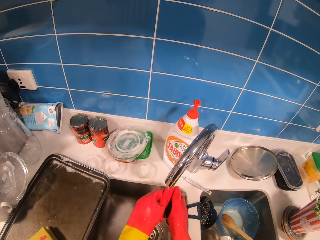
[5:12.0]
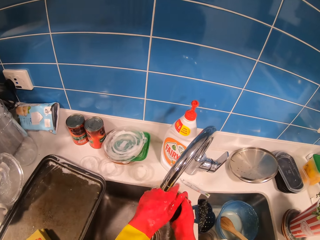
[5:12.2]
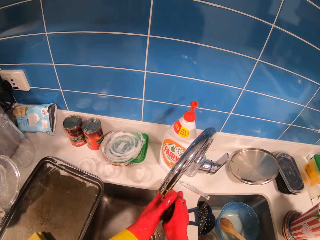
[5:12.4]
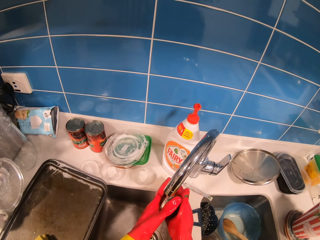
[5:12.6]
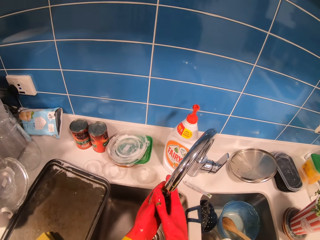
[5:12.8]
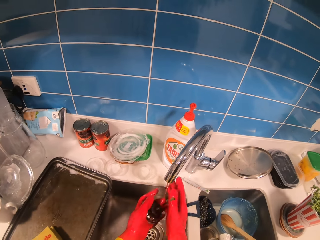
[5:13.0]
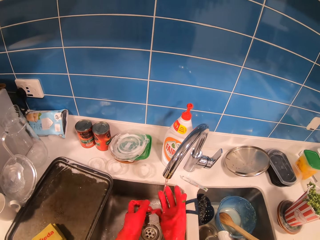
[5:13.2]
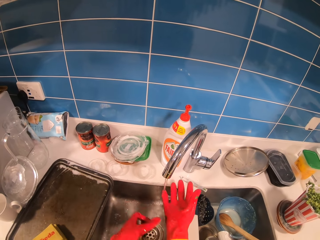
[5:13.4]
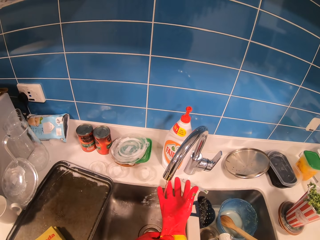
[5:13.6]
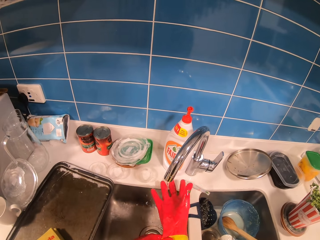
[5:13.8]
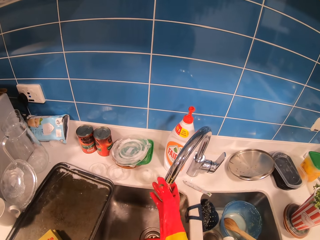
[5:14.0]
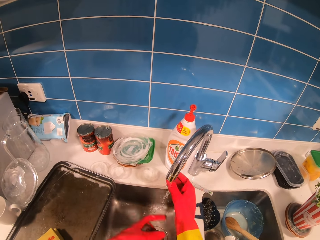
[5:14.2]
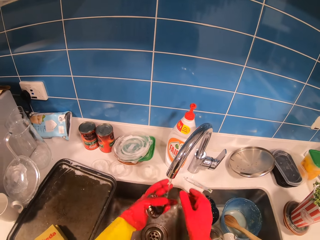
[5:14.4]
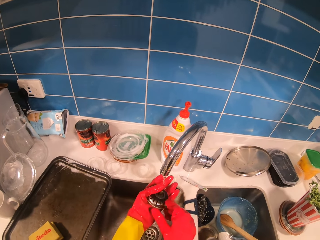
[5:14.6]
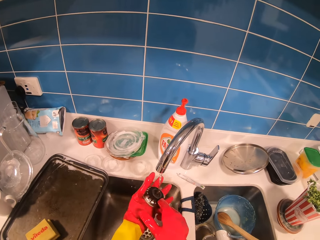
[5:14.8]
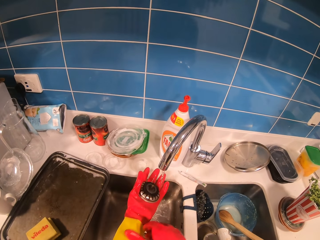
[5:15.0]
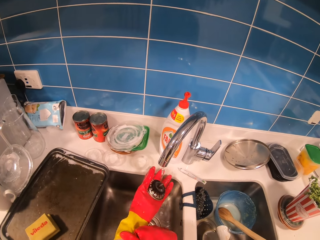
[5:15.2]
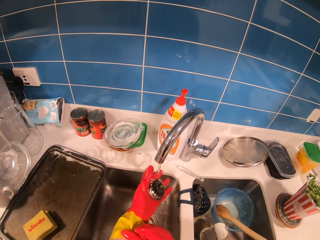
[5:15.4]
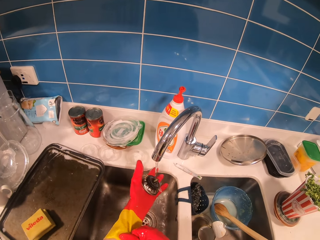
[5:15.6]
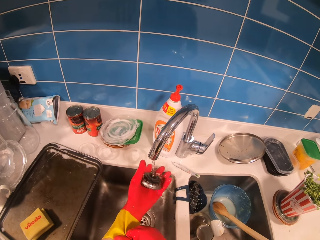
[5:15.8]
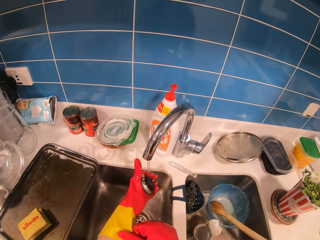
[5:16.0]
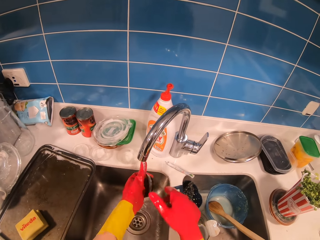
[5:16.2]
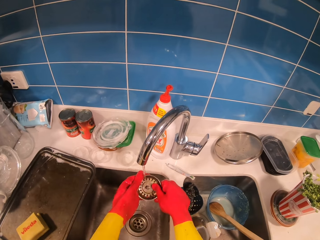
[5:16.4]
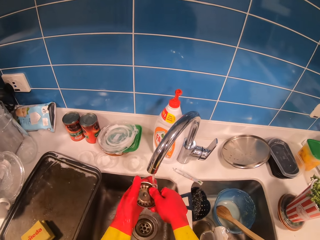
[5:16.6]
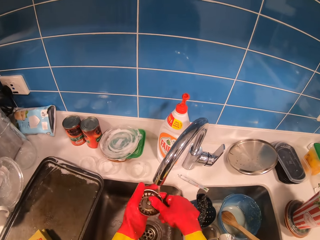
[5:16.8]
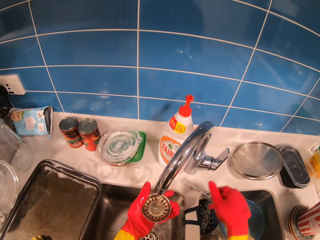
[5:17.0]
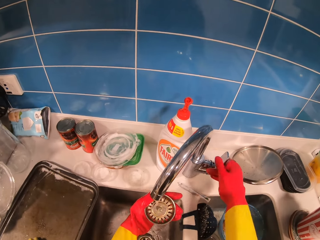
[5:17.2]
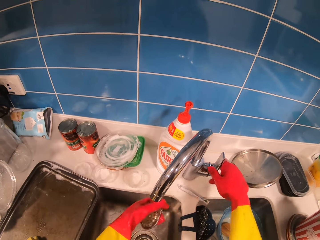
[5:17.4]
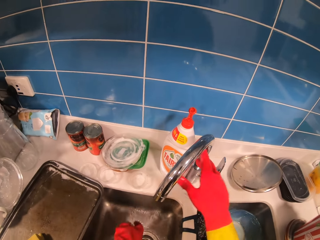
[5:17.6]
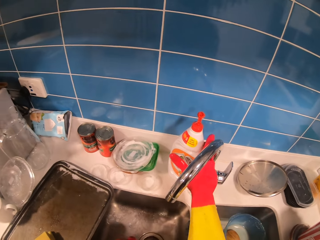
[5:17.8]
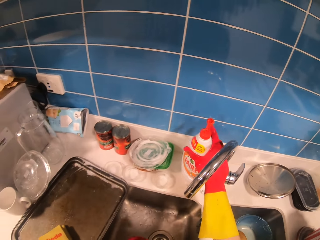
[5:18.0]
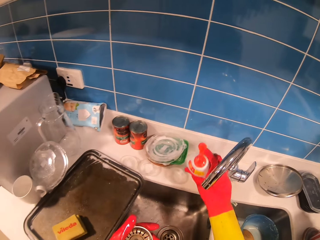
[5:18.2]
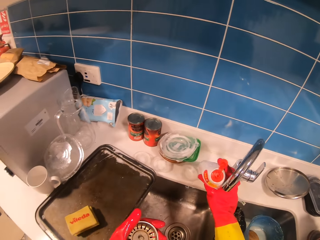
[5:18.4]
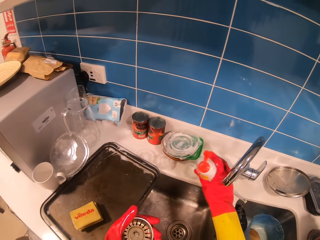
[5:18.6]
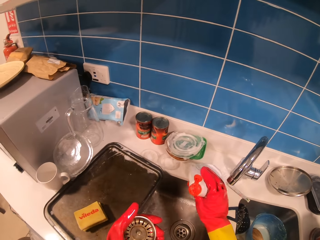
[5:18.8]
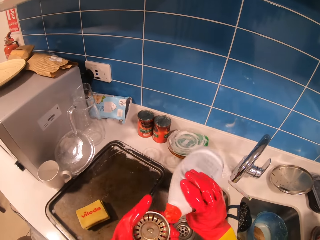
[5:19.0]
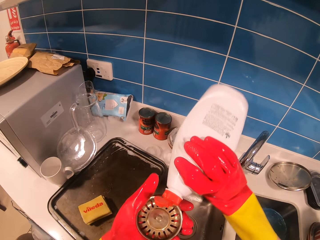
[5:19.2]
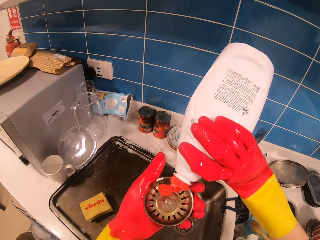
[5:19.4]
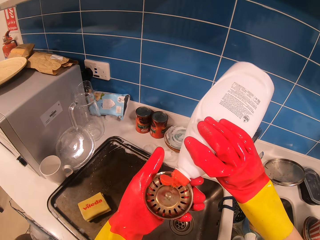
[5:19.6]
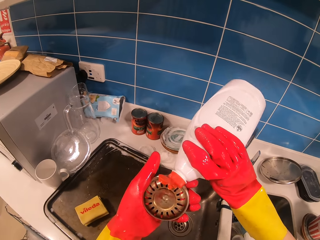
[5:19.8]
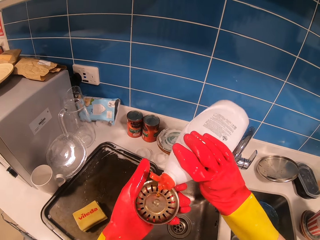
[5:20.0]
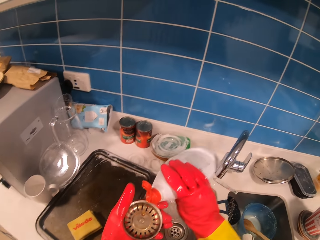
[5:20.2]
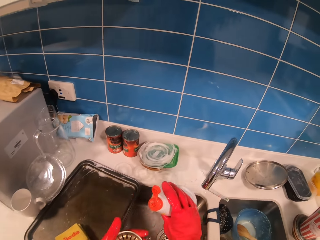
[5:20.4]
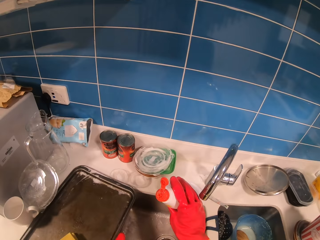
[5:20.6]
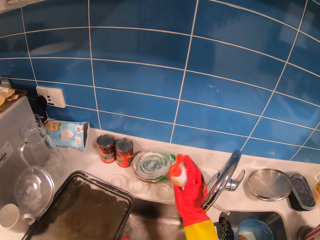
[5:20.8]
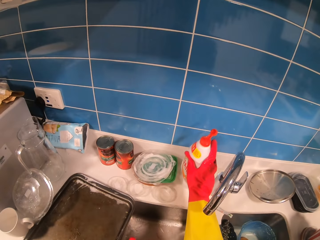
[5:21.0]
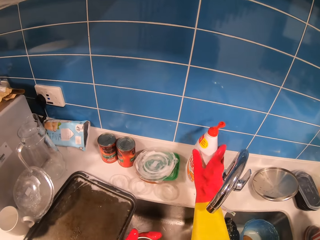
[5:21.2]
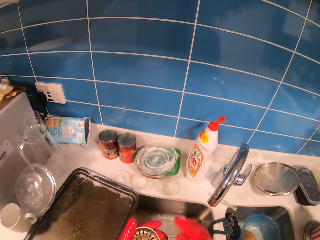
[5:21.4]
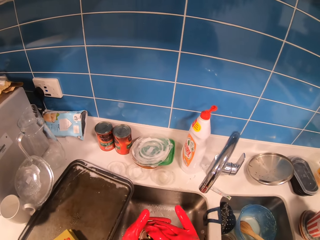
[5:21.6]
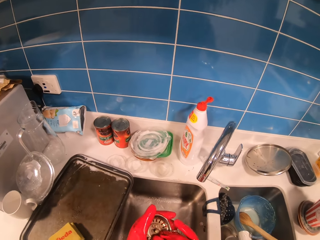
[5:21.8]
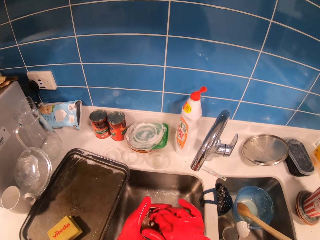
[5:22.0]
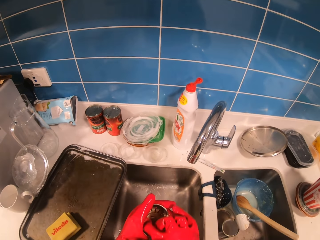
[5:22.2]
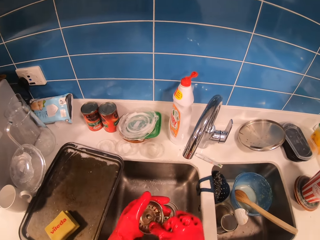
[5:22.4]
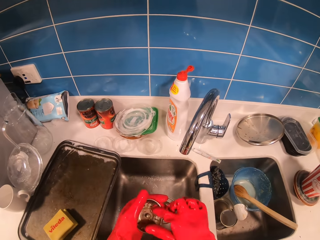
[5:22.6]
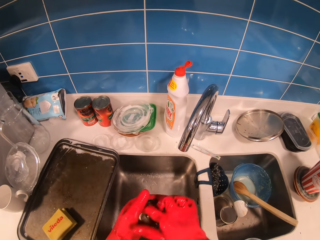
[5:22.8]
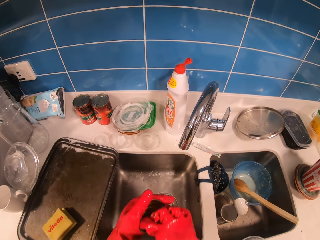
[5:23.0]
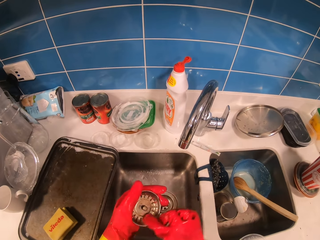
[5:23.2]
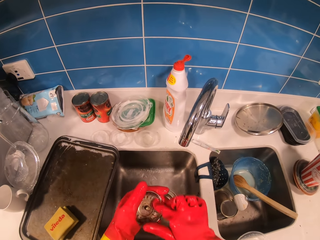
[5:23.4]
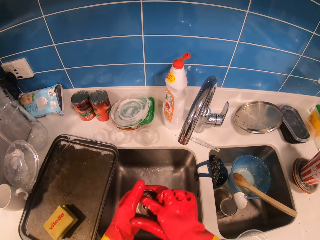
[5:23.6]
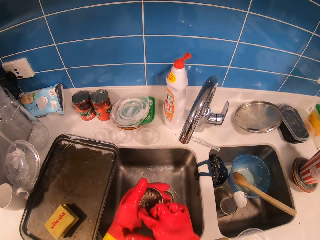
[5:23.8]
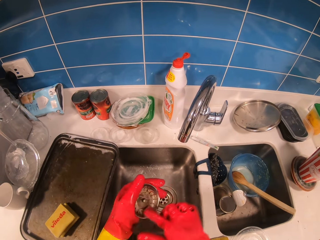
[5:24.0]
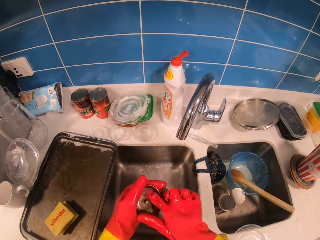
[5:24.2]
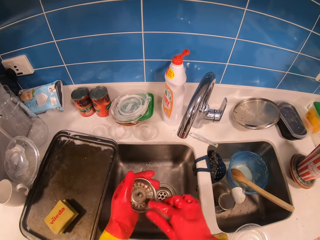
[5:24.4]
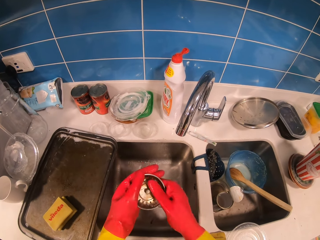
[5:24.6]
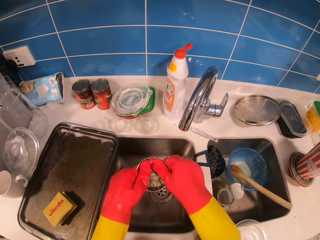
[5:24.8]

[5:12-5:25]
The camera wearer washes a kitchen sink strainer or strainer flange with both hands. They rinse the right hand in the kitchen sink. They rinse the kitchen sink strainer with the left hand. They rinse the kitchen sink strainer with both hands in the sink. They close the kitchen sink tap with the right hand. They pick up a dish washing detergent with the right hand. They pour the dish washing detergent on the kitchen sink strainer. They place the dish washing detergent on the counter top. They wash the kitchen sink strainer with both hands. They spread liquid soap on the strainer flange.

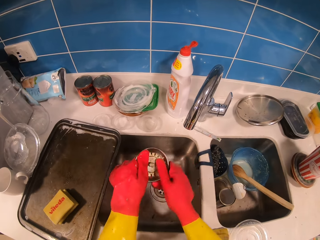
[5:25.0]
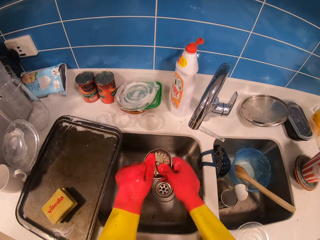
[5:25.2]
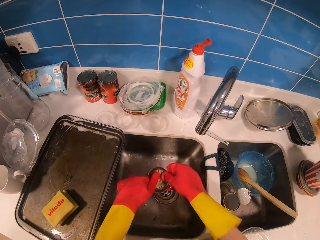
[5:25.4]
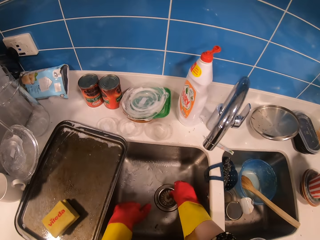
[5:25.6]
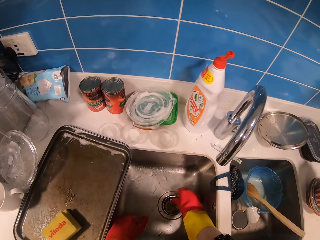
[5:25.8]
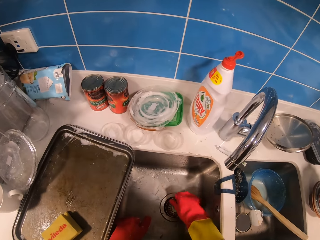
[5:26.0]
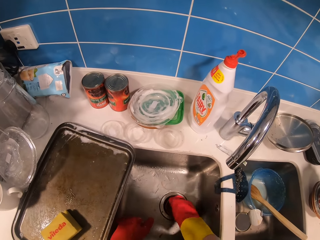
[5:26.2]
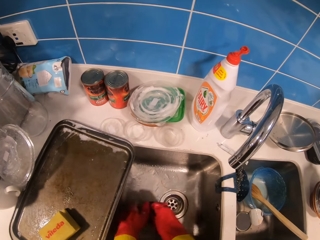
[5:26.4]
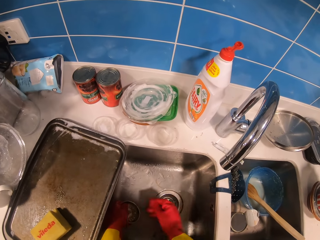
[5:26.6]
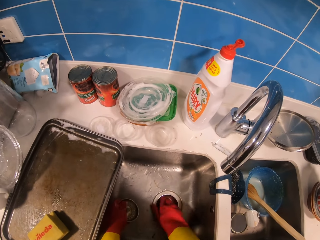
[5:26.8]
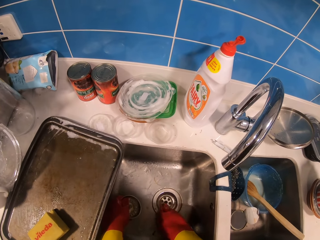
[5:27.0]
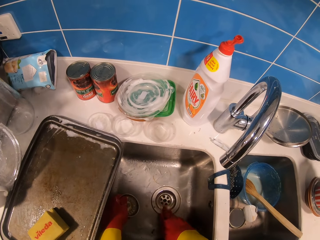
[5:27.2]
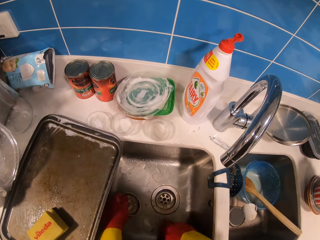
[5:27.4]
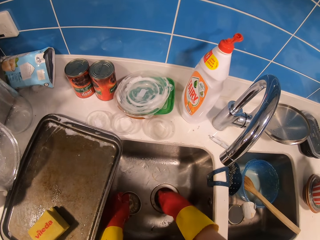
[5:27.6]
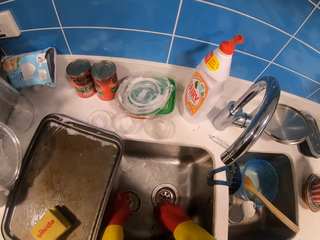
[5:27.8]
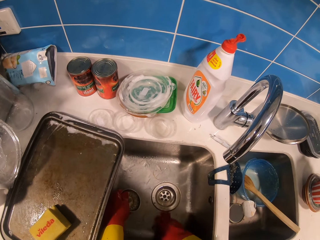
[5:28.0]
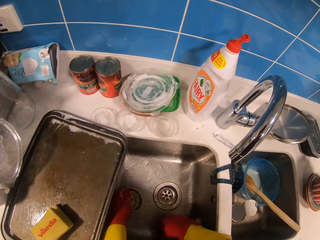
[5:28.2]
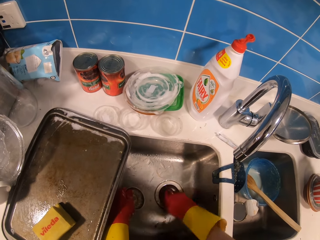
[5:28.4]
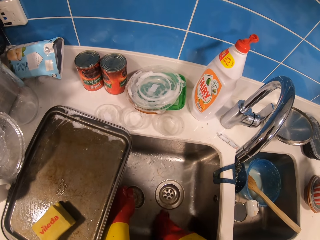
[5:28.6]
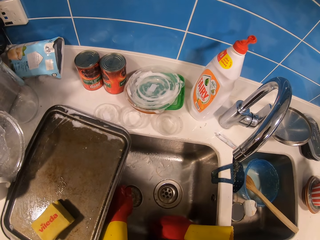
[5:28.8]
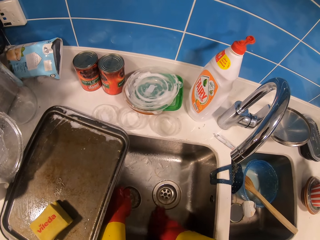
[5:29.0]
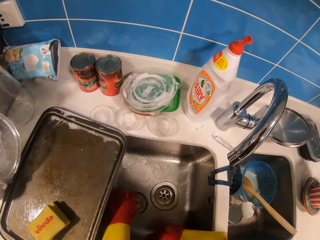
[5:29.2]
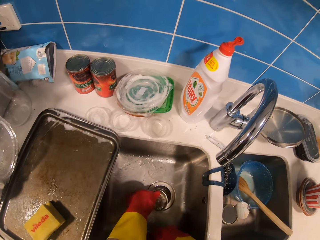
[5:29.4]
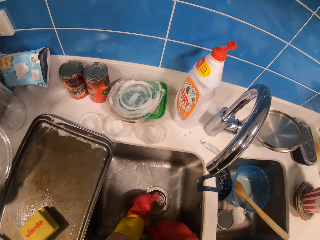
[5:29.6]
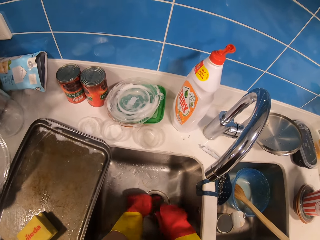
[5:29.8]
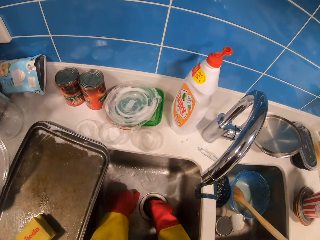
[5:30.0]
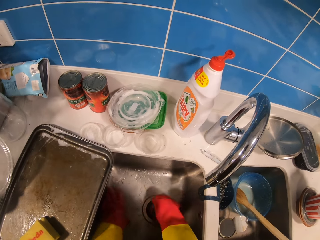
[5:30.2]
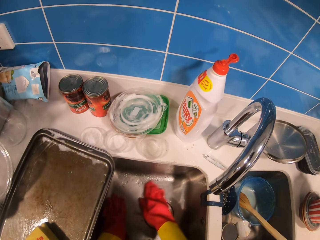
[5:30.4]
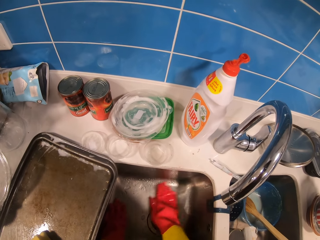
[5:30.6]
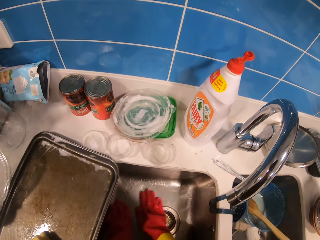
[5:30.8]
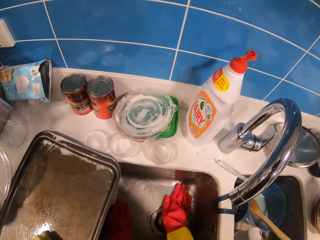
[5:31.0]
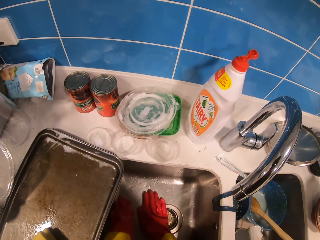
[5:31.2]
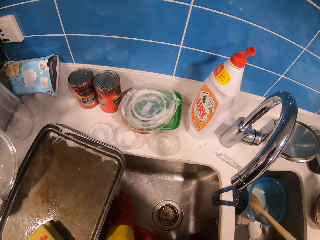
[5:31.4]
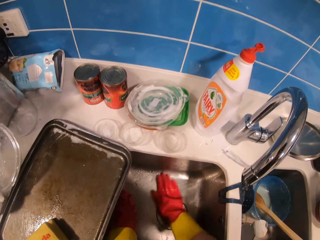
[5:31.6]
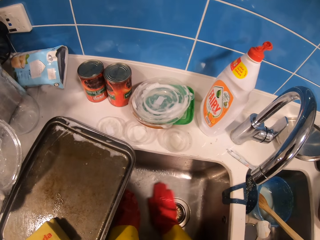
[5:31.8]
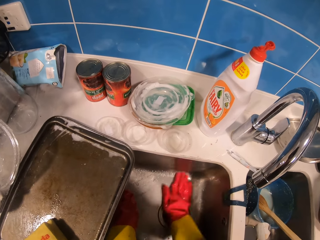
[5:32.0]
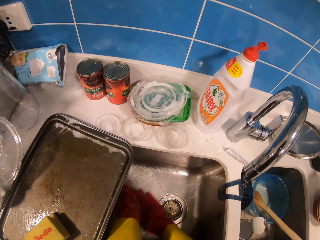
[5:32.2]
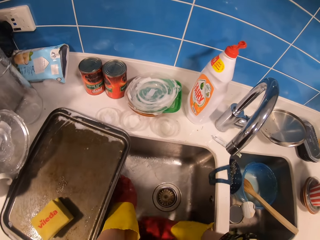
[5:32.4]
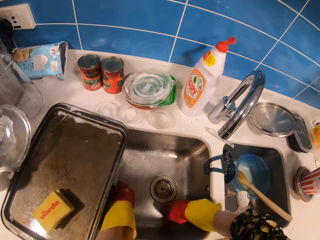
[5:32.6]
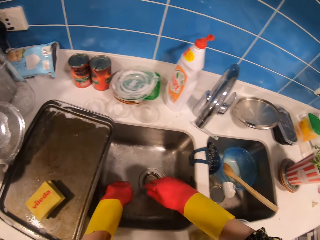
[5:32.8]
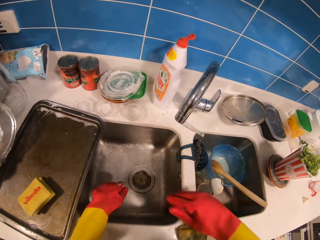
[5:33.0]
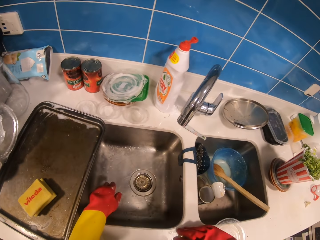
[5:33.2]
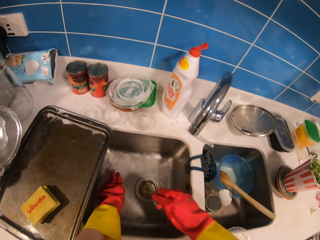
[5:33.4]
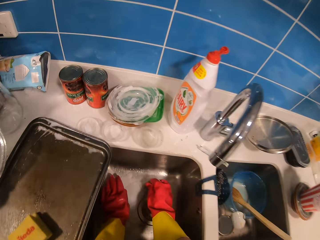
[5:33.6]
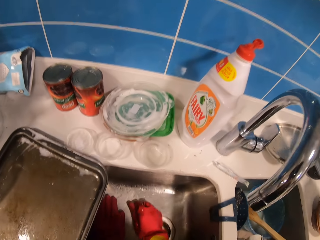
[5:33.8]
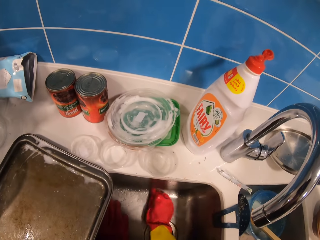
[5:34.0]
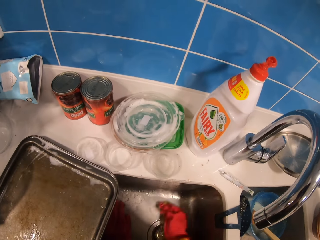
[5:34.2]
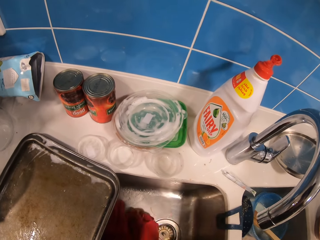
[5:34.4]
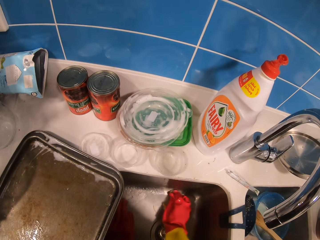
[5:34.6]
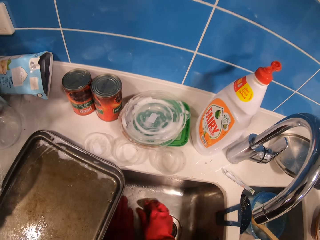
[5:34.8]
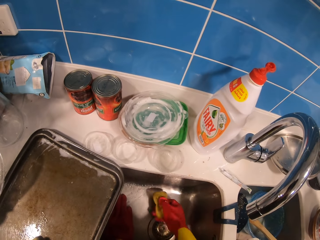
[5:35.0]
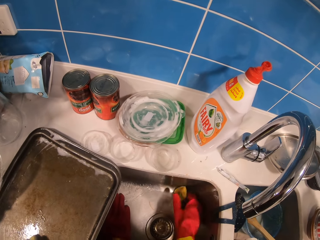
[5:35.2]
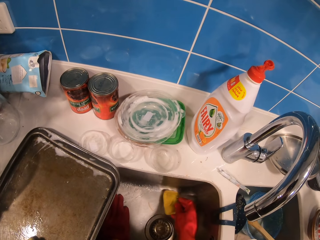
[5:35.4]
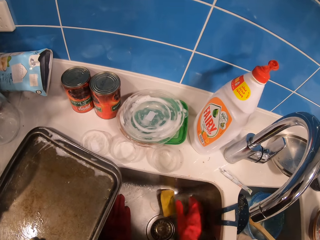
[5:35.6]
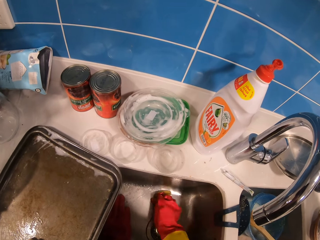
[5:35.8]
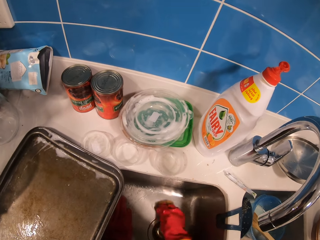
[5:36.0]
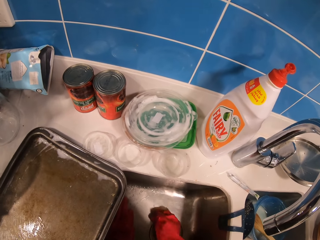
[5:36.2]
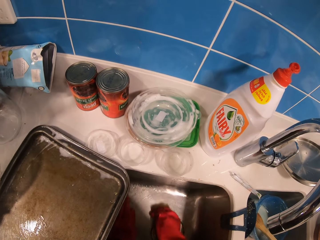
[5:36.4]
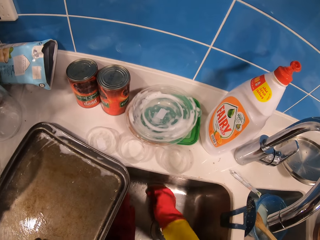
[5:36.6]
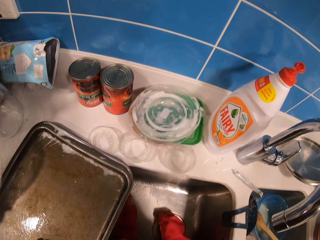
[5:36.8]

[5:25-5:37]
The camera wearer places a kitchen sink strainer in the sink with the right hand. They pick up the kitchen sink strainer with the right hand. They pass the kitchen sink strainer to the left hand. They clean the kitchen sink with the right hand. They place the kitchen sink strainer in the sink. They clean the kitchen sink with the right hand. They scrub the kitchen sink with a sponge scrubber.
